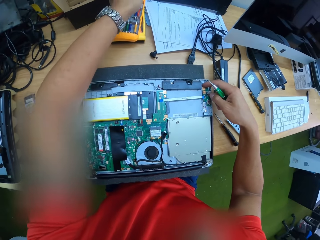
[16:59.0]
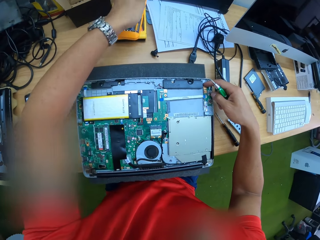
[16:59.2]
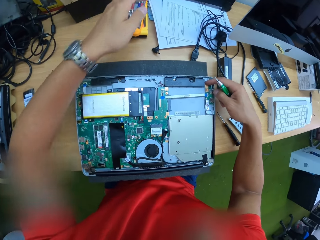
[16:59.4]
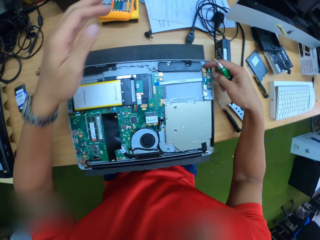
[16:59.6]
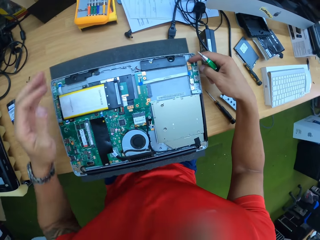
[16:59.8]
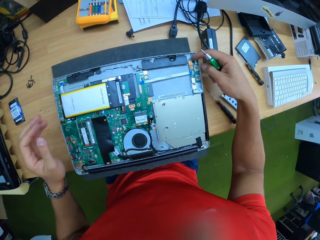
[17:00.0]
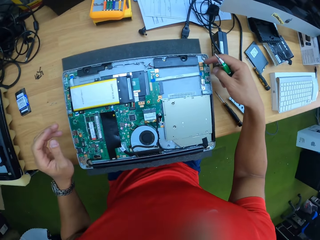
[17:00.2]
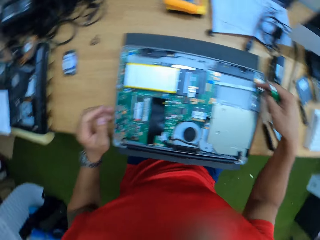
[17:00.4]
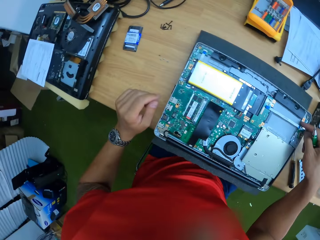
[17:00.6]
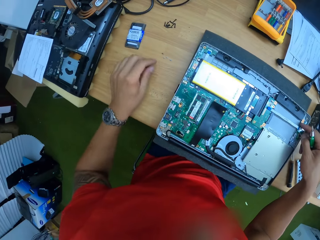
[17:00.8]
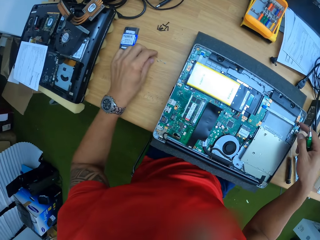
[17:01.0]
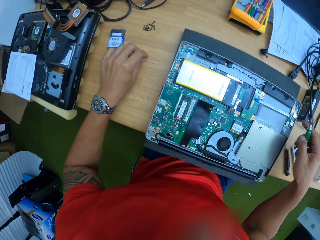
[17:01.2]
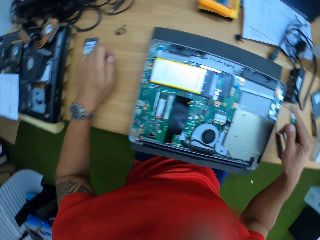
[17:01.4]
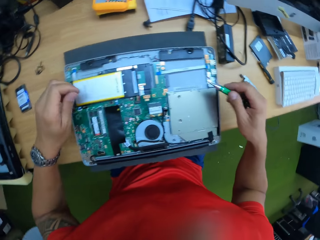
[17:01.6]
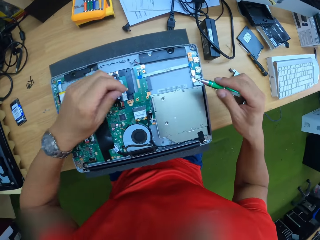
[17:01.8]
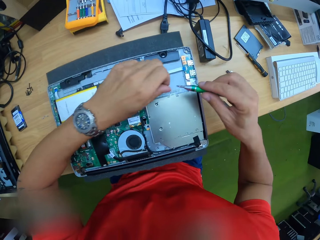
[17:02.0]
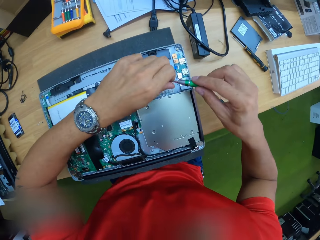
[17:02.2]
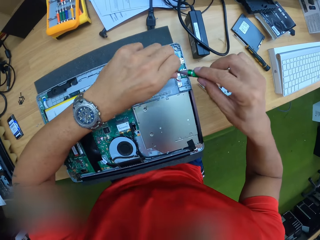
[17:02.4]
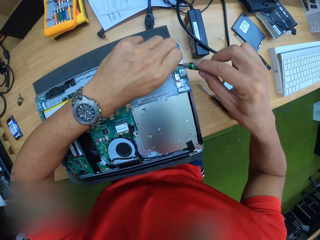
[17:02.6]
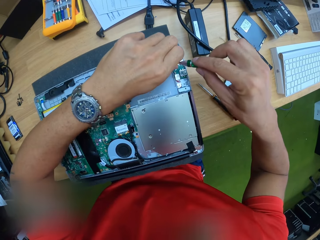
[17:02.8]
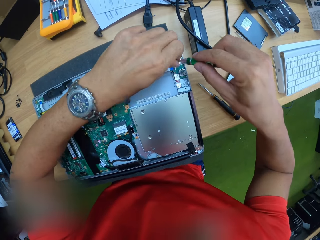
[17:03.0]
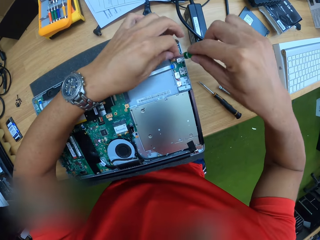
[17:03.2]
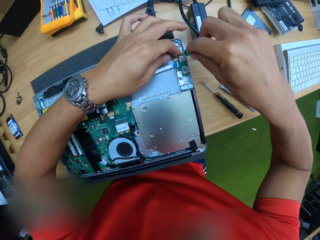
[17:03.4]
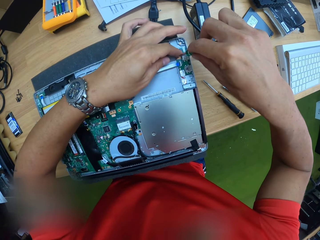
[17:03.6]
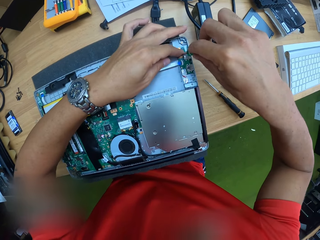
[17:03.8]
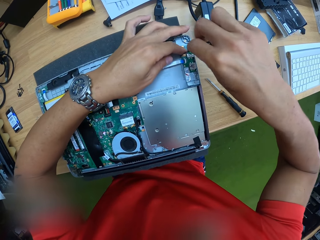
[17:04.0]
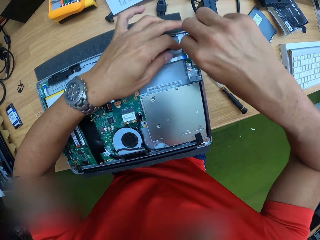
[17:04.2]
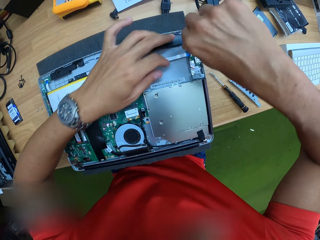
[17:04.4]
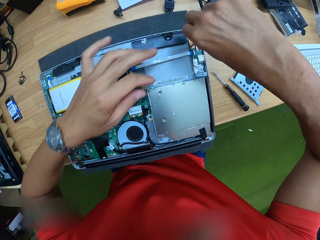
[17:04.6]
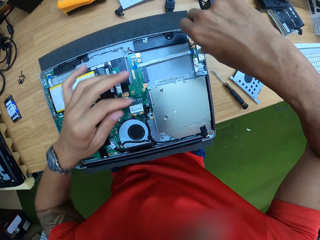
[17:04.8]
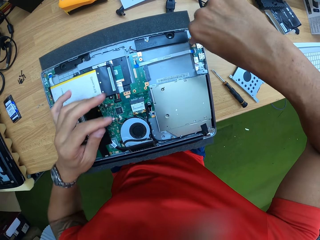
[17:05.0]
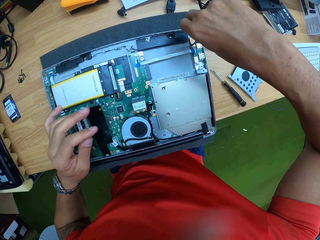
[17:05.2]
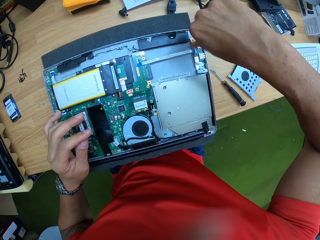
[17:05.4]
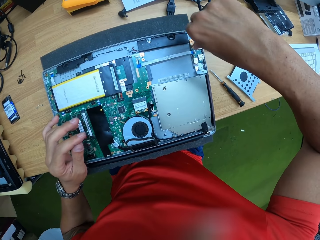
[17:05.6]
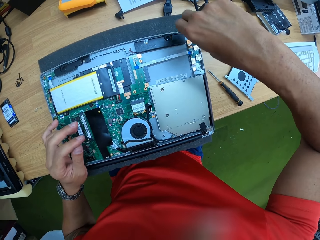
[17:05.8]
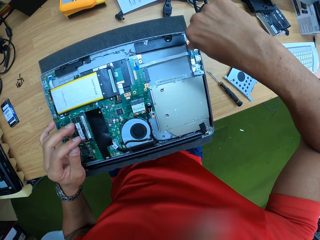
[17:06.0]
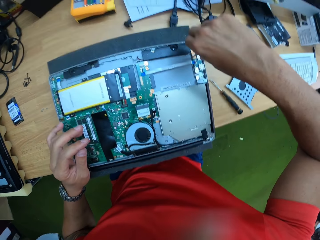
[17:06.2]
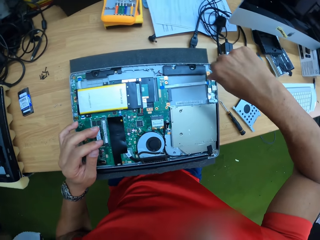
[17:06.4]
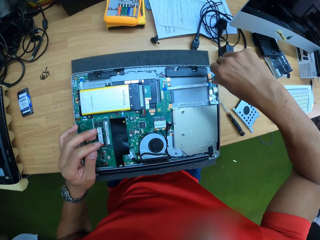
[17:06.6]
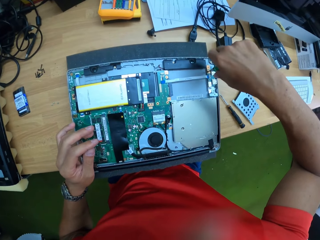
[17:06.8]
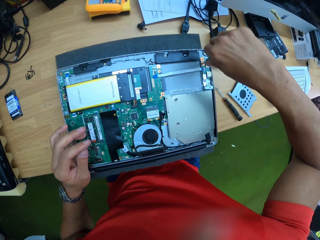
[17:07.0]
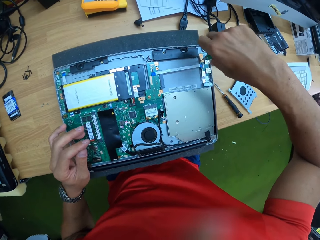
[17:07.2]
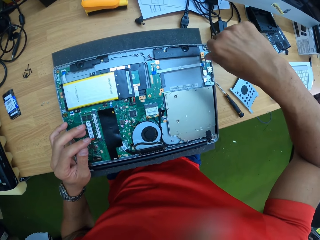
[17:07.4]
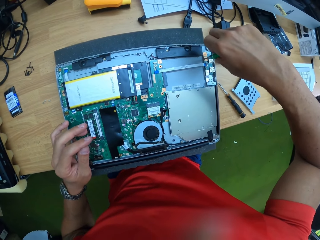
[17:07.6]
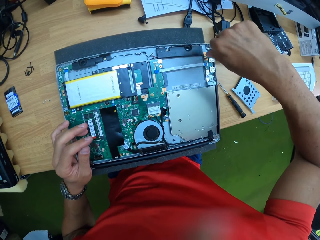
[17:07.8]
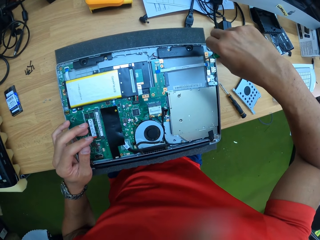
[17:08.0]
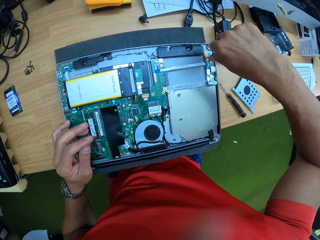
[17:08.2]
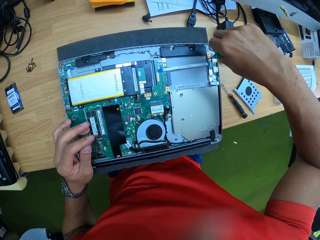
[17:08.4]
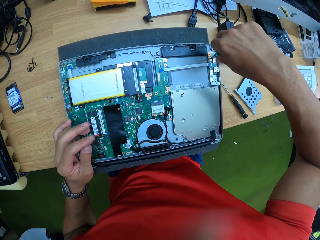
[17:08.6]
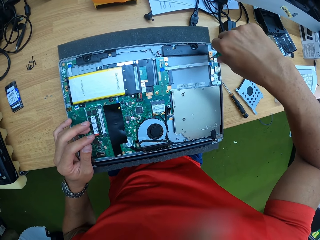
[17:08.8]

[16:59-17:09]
The camera wearer picks a screw from the work bench with his left hand. He puts the screw in his left hand on the screwdriver in his right hand. He guides the screw on the screwdriver in his right hand with his left hand. He screws the laptop with the screwdriver in his right hand. He removes his left hand from the screwdriver.

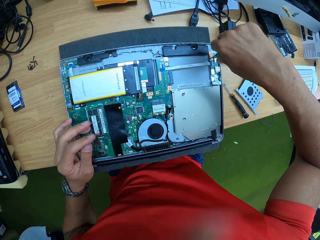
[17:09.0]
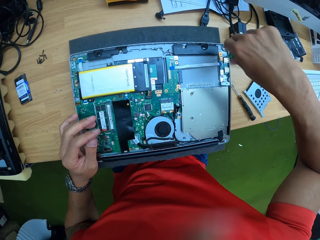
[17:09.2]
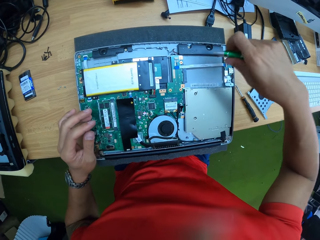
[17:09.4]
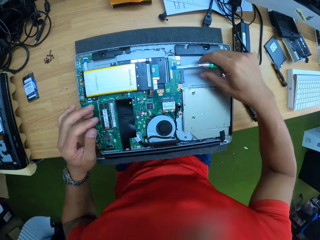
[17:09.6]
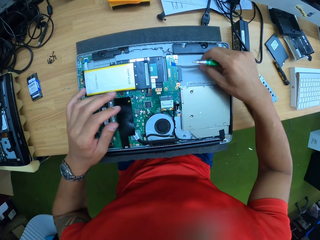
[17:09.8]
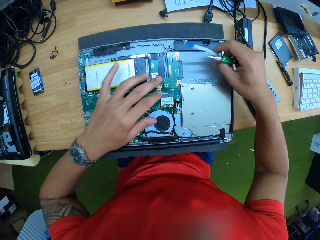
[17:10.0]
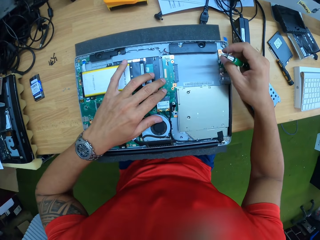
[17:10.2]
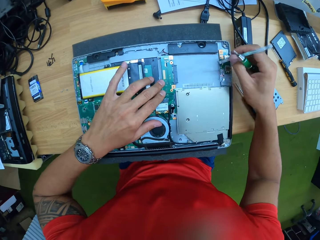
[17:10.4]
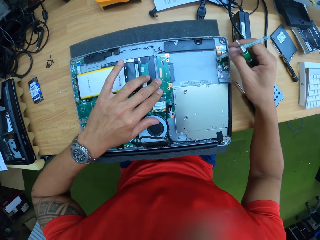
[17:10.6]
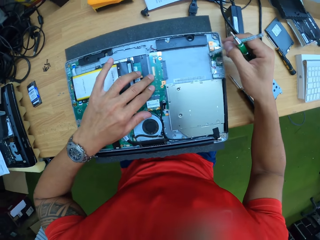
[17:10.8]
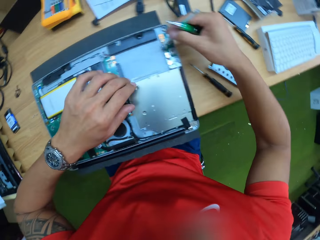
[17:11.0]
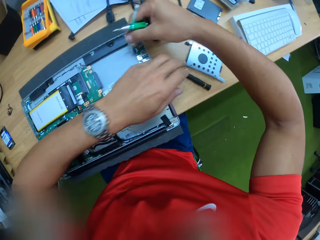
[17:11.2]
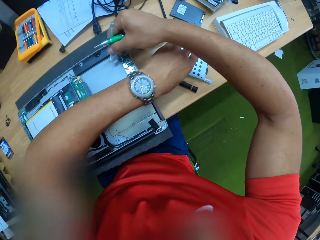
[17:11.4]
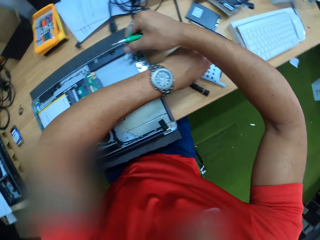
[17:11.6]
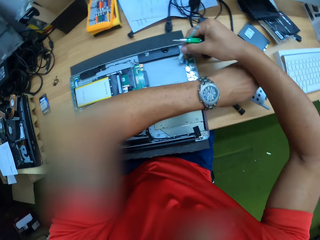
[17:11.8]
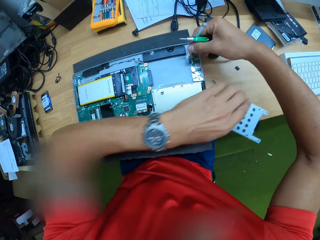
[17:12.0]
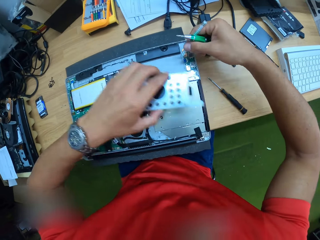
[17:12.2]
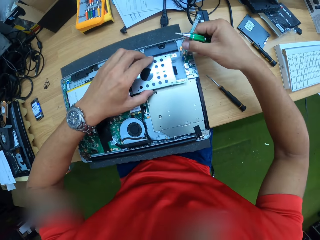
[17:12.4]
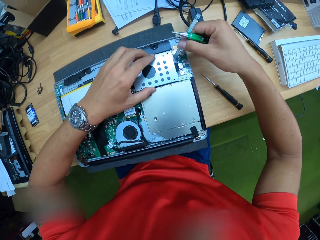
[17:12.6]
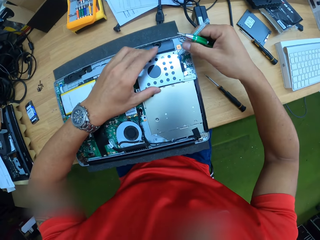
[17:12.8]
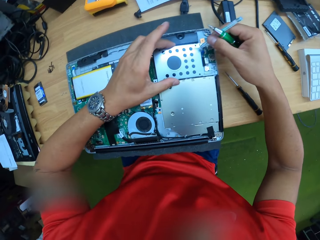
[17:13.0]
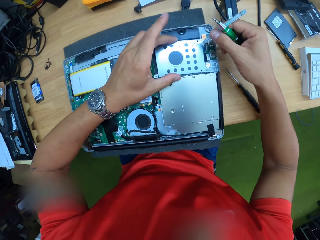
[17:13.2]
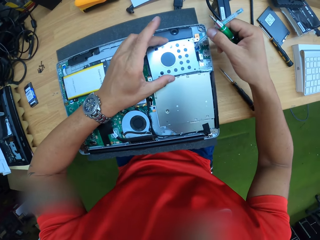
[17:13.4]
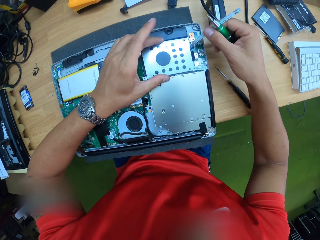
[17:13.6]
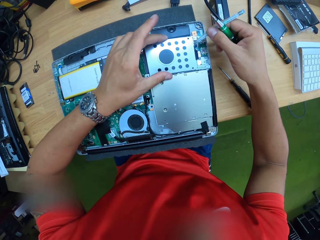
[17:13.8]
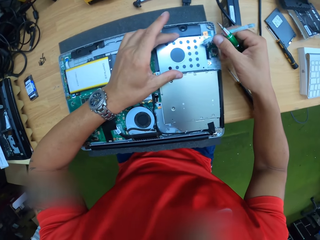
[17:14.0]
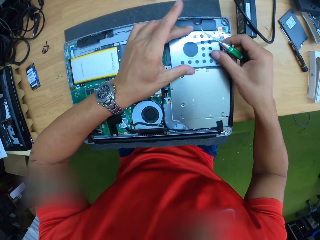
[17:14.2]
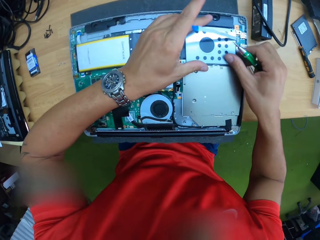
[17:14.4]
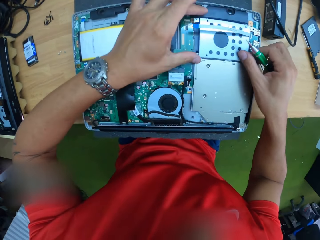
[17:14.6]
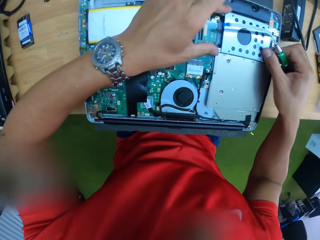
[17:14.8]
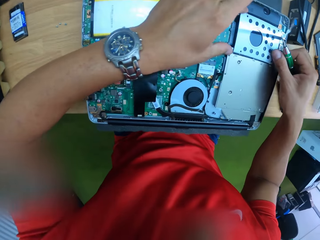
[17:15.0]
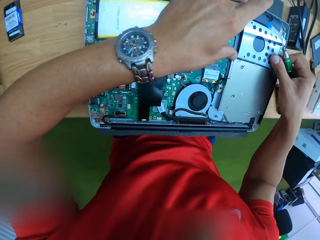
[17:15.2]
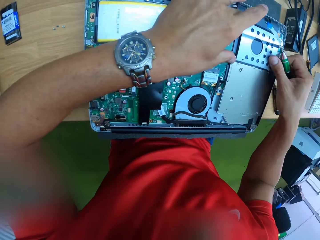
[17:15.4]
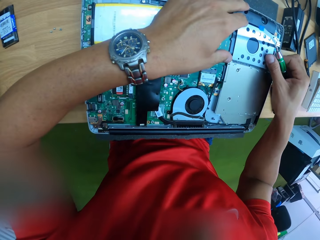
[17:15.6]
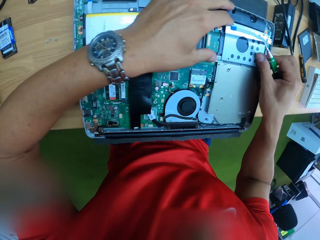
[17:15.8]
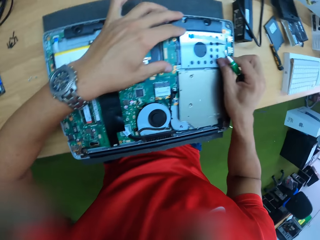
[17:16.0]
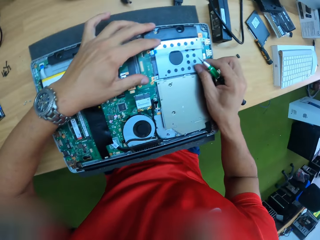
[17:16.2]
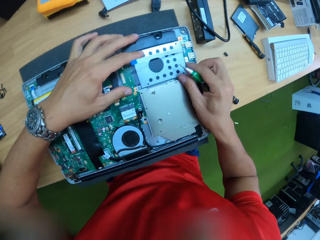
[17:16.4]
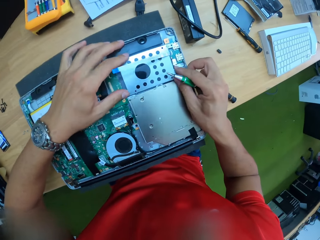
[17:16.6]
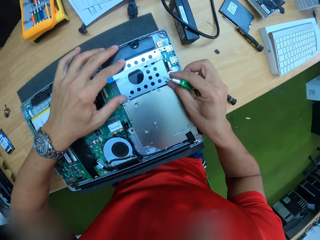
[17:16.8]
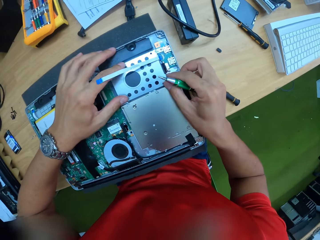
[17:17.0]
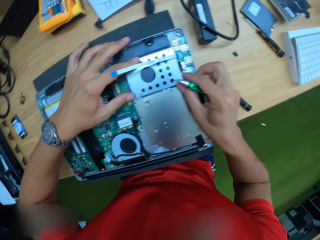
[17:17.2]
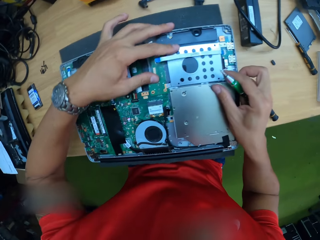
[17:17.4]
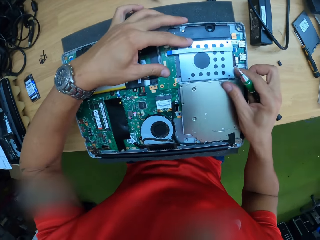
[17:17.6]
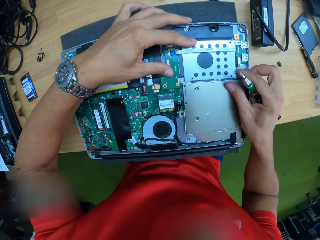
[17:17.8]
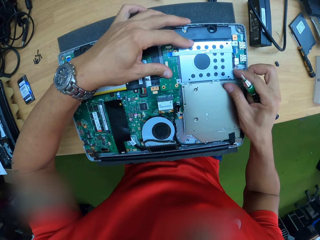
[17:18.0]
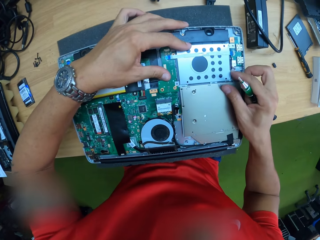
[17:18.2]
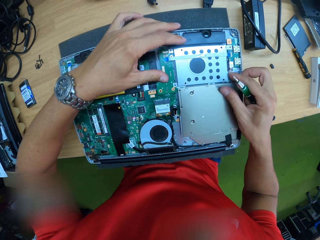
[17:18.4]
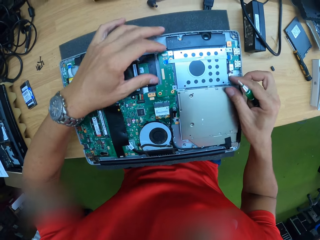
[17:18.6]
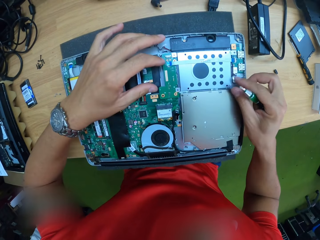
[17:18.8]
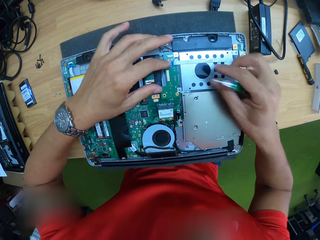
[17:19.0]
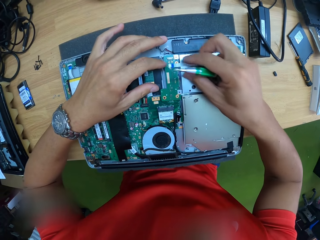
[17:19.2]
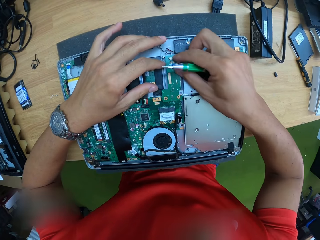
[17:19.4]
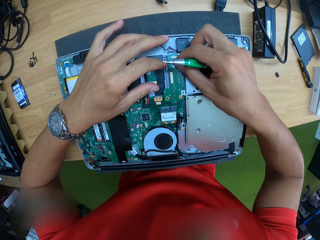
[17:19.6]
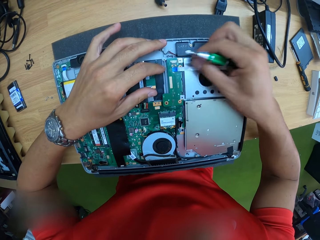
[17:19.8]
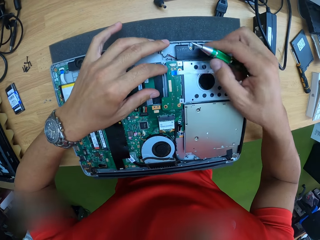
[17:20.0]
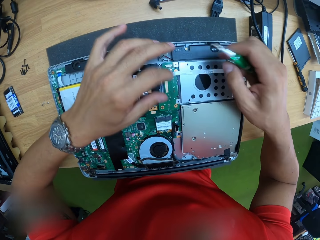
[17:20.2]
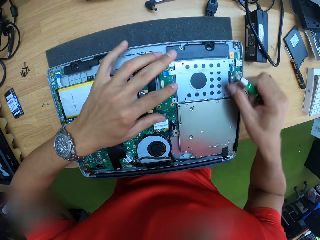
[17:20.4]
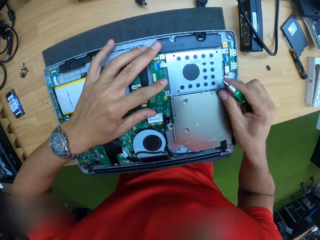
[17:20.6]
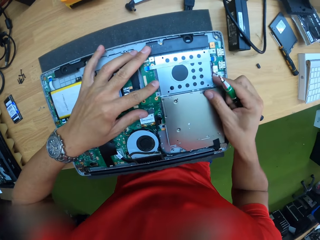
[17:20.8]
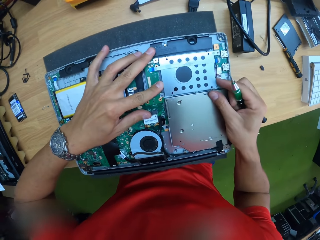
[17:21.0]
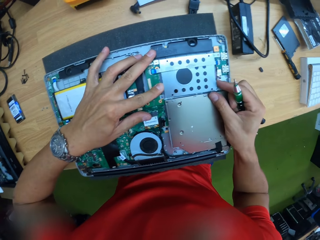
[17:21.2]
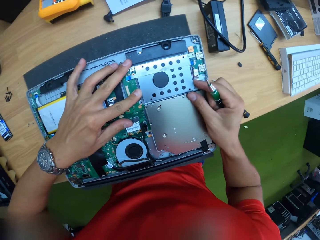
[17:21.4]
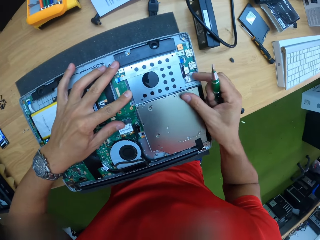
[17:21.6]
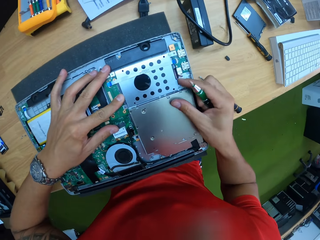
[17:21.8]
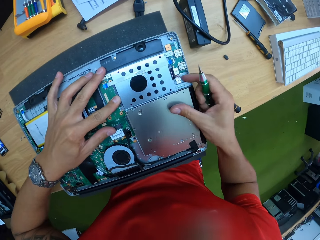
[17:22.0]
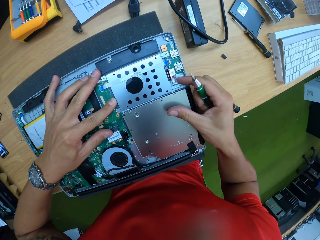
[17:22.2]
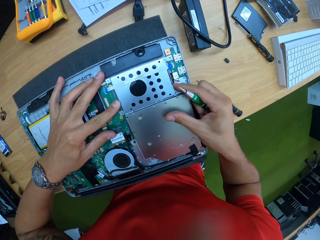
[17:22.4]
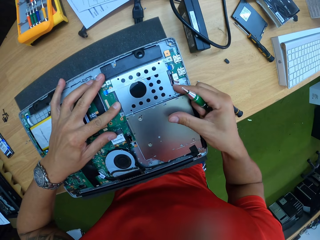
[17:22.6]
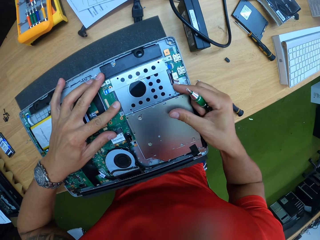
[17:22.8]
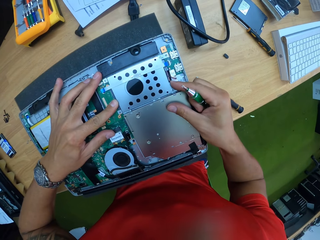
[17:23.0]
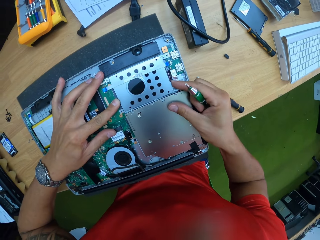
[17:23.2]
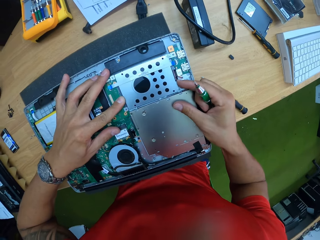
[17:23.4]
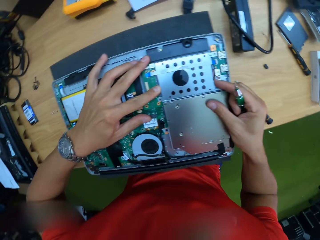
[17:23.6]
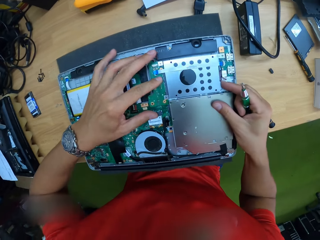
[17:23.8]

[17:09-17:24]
The camera wearer raises up the laptop flex on the laptop back cover with his right hand. He fixes the machine. He picks up the hard disk casing from the work bench with his left hand. He places the hard disk casing in his left hand on the hard disk spot. He removes his right hand from the laptop flex. He adjusts the hard disk casing on the hard disk spot with his hands.
